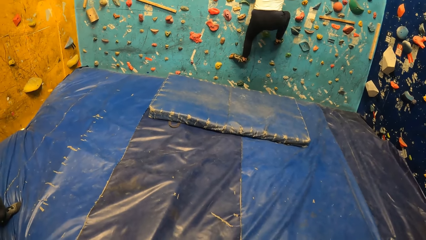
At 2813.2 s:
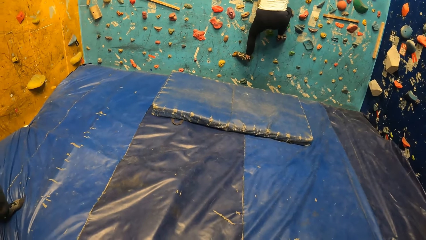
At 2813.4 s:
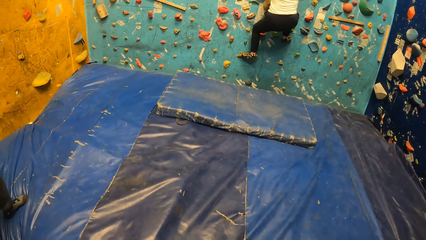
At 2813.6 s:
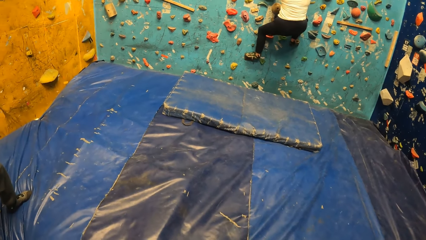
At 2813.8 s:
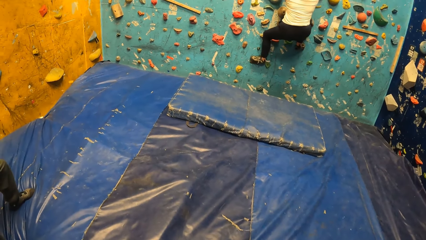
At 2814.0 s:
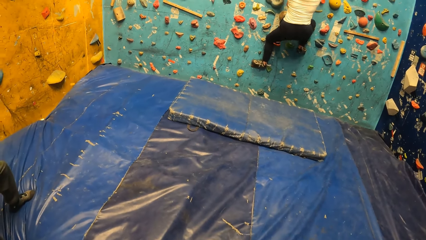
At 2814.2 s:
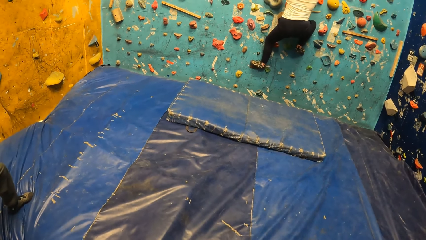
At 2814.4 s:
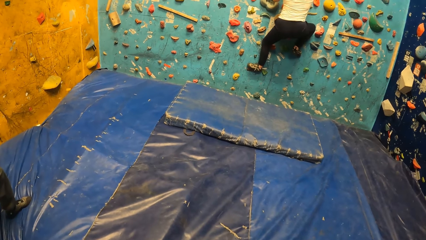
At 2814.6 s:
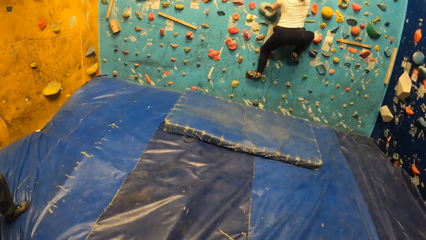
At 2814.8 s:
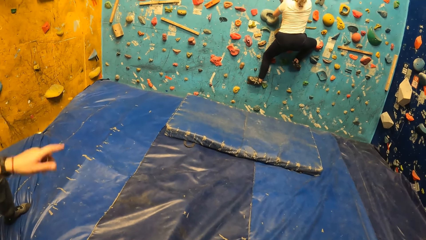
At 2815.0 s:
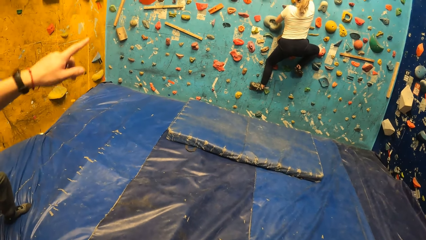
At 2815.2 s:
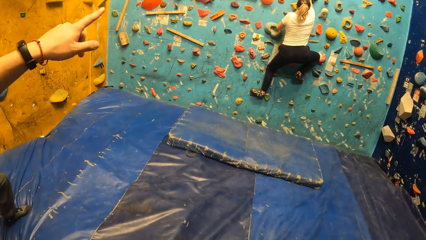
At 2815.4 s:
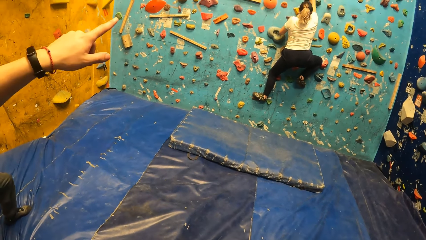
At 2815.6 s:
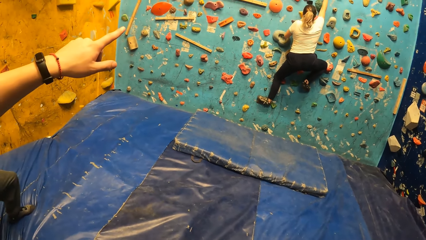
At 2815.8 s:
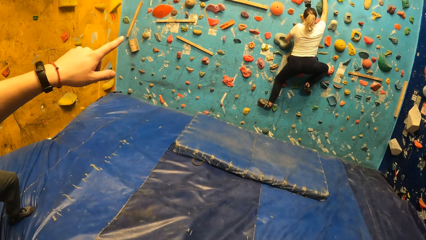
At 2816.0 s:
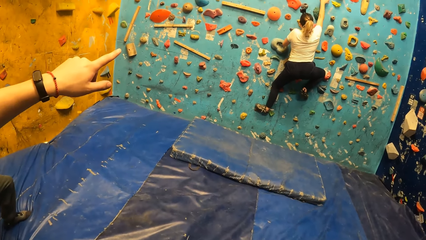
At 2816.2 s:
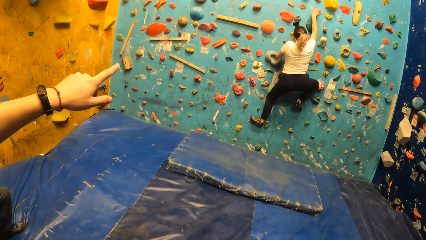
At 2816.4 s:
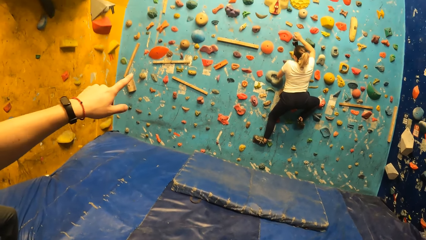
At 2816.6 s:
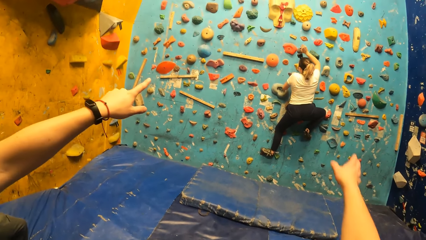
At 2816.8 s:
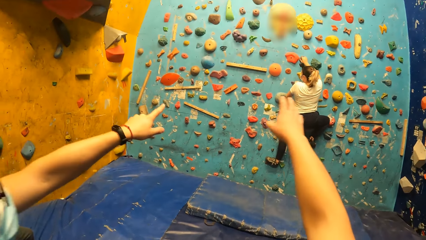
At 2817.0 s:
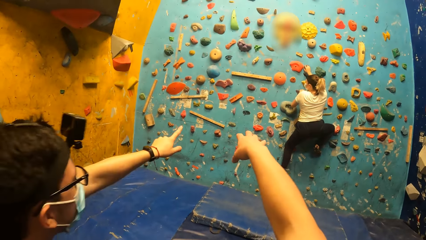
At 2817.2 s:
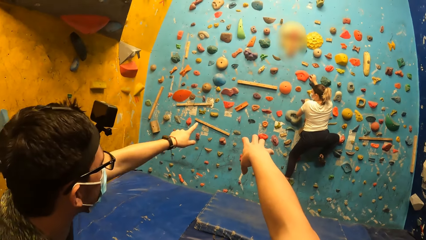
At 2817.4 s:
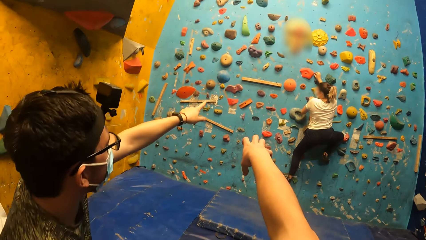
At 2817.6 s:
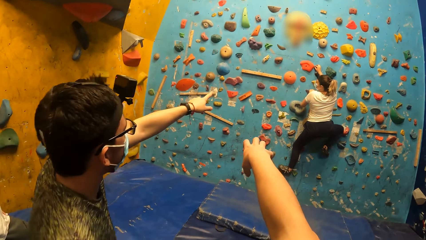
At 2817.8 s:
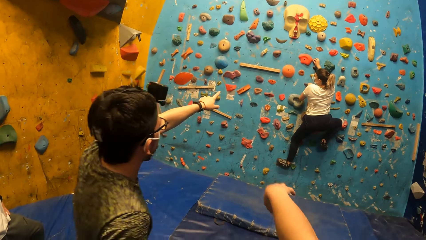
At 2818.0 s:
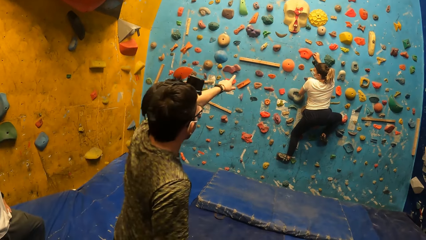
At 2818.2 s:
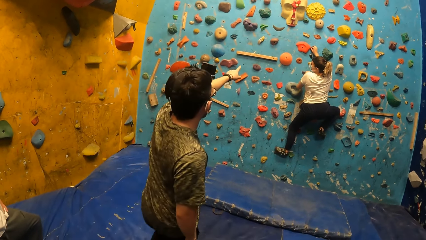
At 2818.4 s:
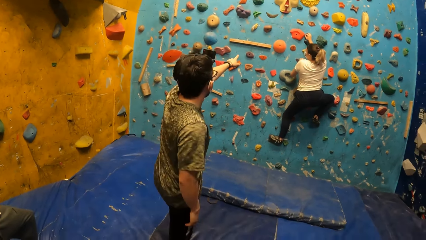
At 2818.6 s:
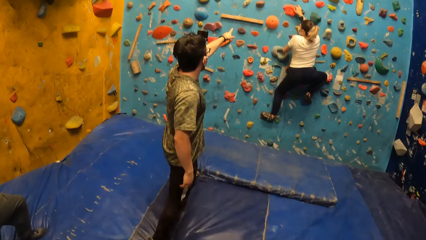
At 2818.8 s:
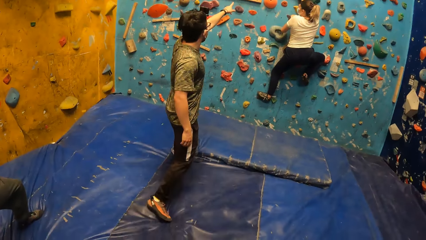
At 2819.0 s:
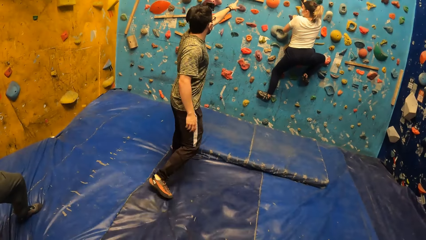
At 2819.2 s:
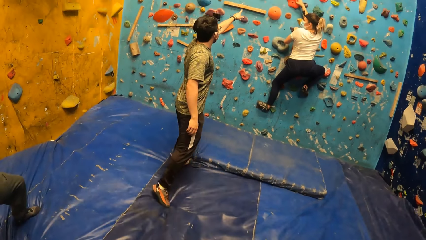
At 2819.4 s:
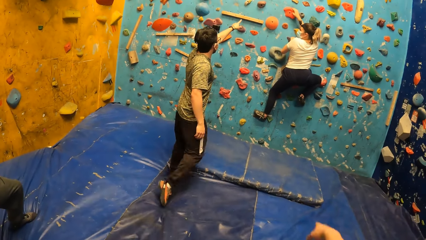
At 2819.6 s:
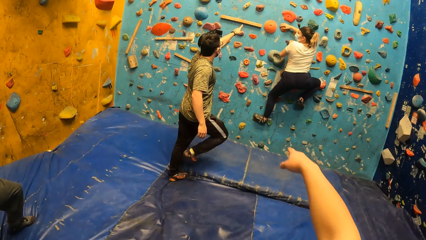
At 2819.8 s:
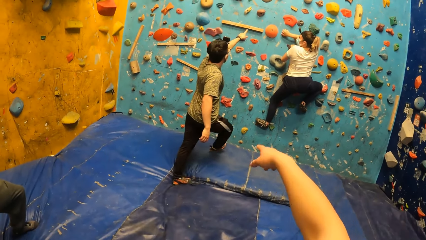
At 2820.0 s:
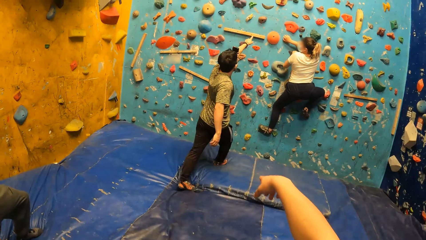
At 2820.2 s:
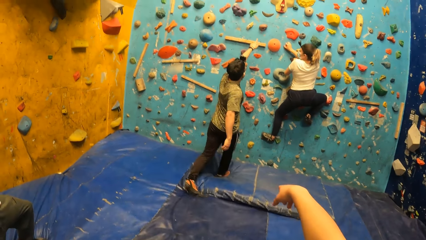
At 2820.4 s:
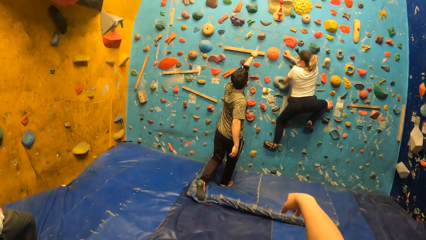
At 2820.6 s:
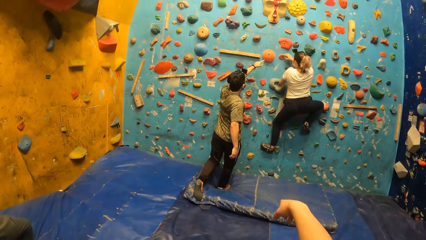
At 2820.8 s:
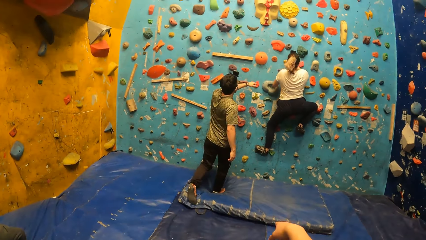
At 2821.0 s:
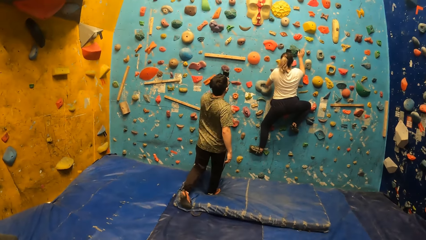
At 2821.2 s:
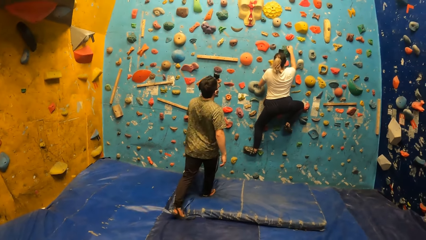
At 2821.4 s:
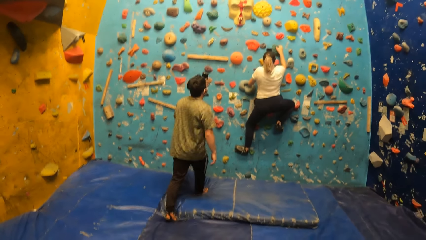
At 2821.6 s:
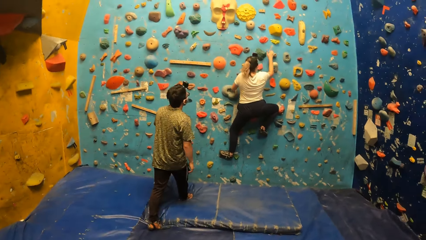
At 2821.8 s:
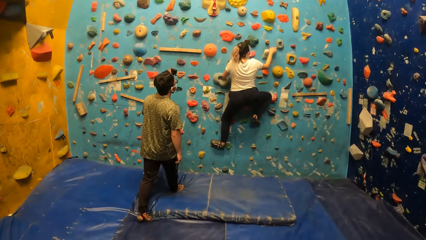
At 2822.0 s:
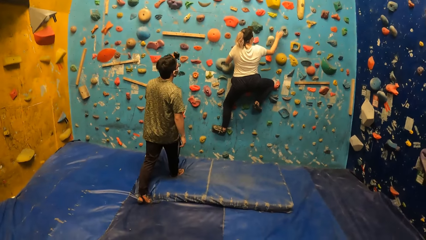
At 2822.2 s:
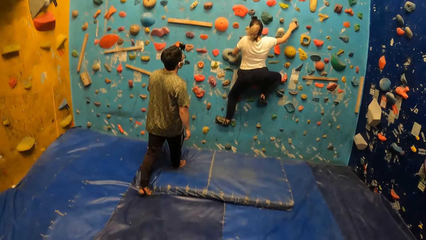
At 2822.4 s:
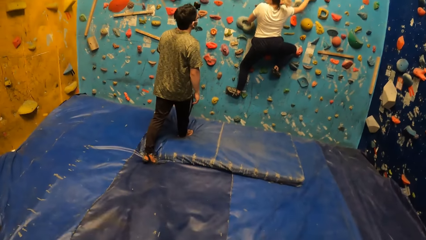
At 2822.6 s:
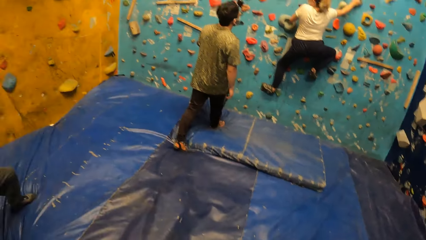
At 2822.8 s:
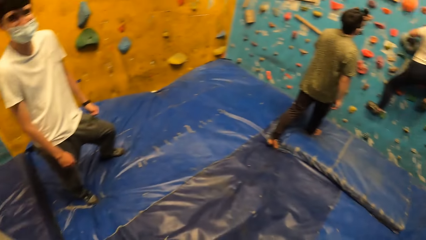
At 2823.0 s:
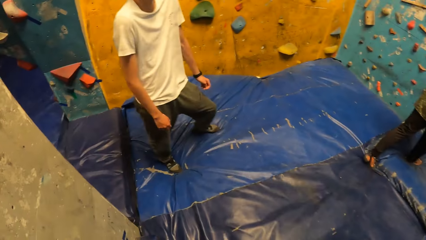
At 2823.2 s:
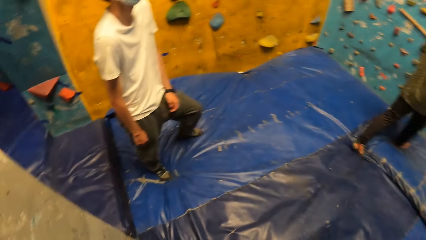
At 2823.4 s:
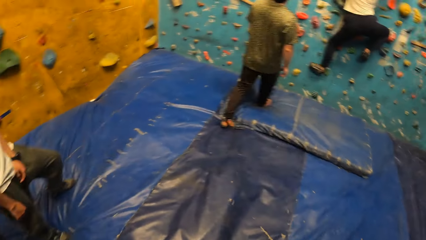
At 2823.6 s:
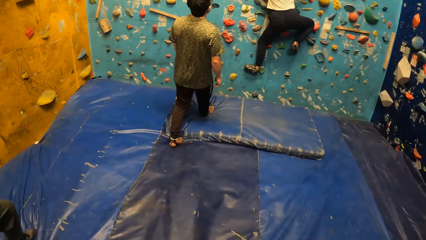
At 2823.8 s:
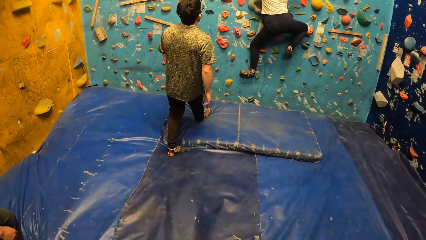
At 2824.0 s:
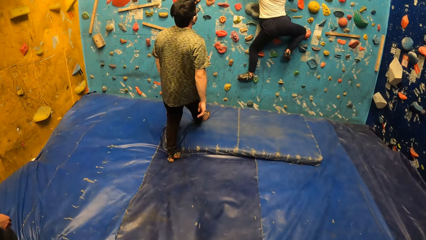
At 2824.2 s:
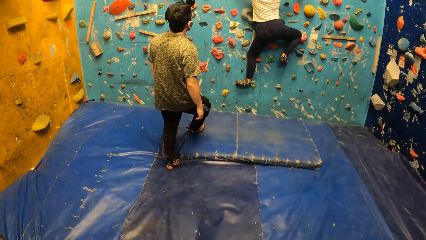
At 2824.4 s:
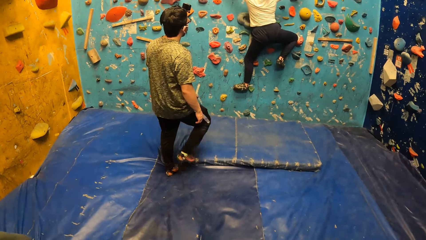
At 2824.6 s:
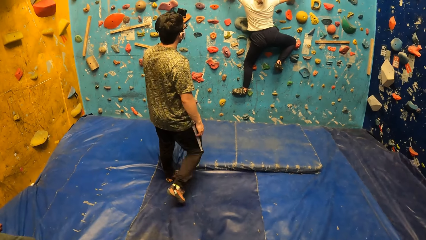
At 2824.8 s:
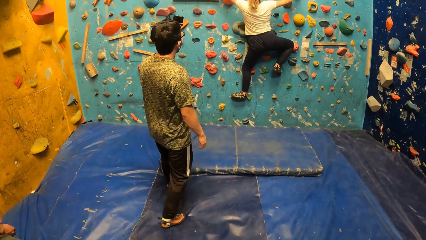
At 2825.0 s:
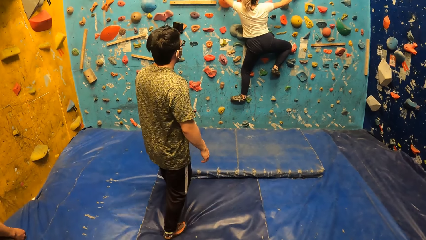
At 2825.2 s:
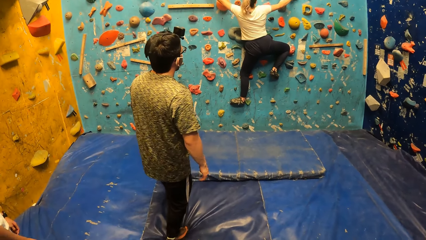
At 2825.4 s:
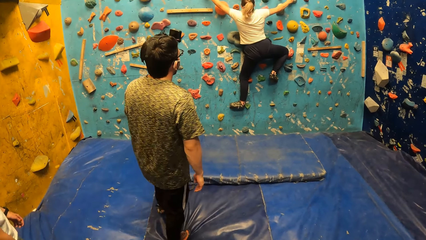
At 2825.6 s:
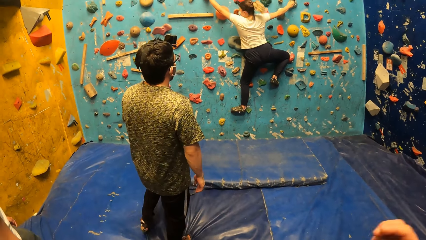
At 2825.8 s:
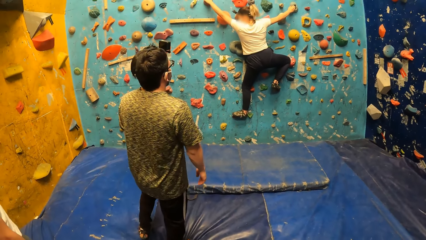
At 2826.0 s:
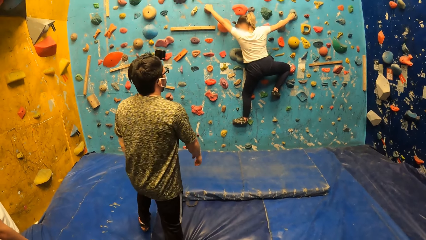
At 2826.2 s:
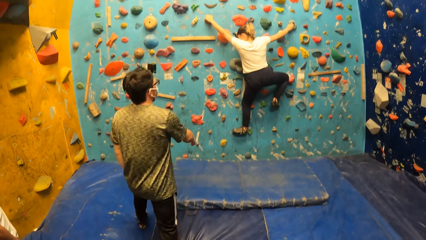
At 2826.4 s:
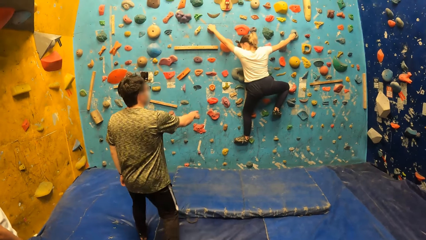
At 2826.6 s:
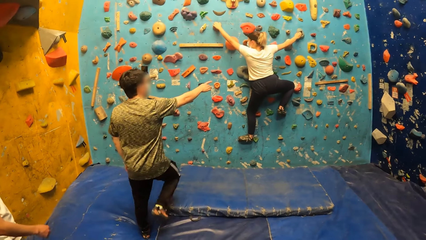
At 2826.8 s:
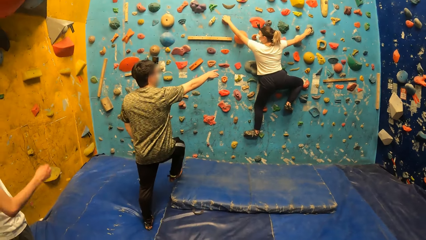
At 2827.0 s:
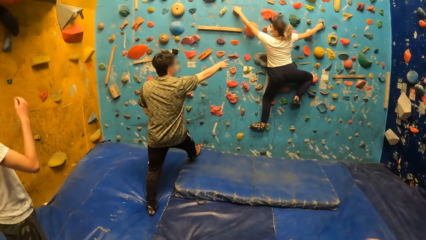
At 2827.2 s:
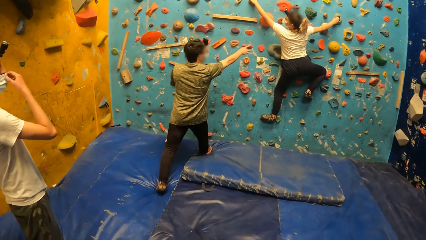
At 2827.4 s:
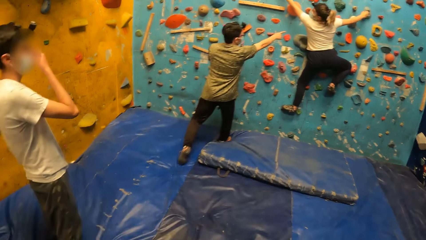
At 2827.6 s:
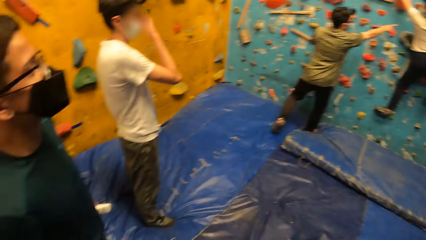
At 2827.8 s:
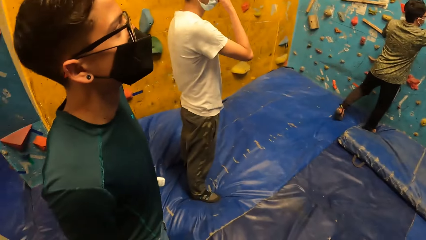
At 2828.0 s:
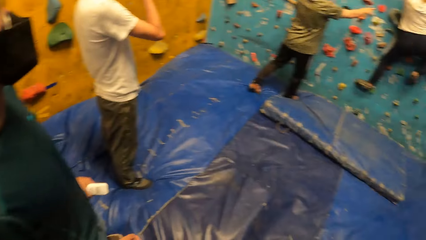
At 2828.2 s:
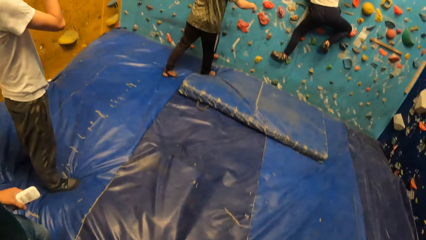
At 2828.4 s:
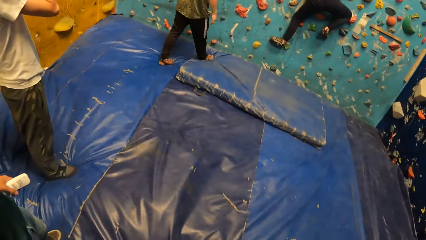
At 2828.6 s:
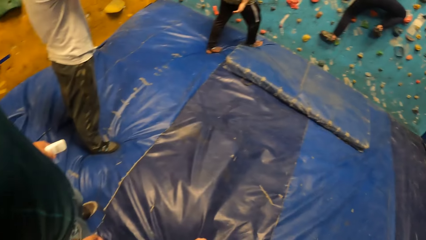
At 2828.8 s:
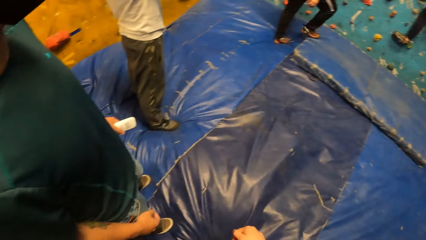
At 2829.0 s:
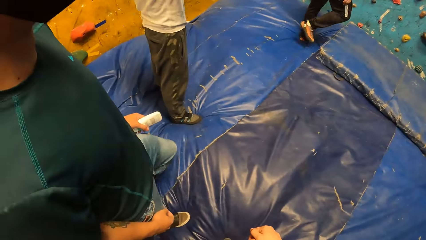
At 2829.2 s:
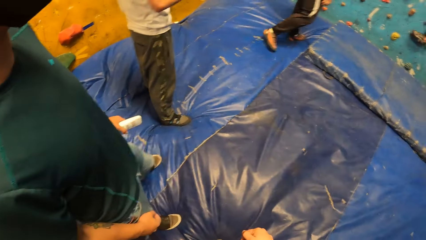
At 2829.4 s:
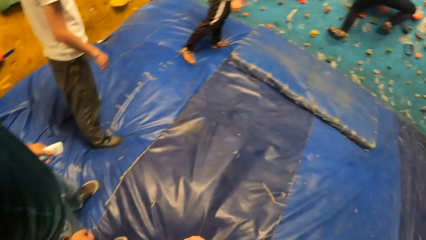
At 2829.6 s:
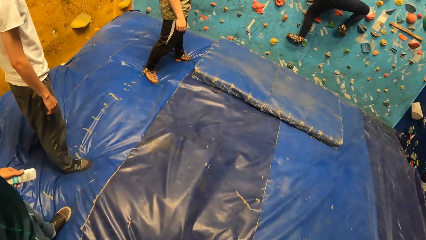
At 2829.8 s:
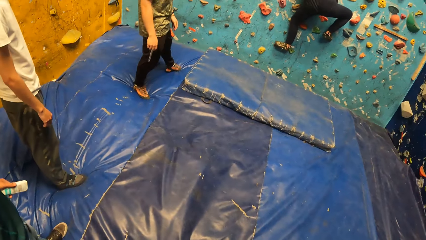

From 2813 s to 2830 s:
A person points at the wall. The camera wearer points at the wall. The person walks to the wall. The person points at the wall. The camera wearer points at the wall. They look around. The person points at the wall.
